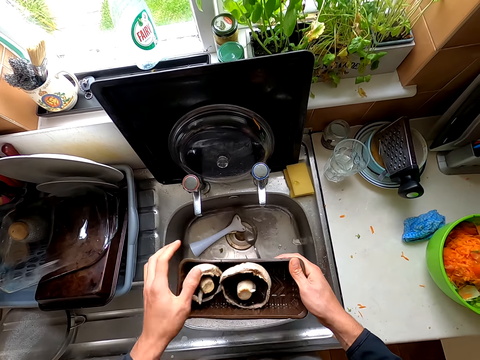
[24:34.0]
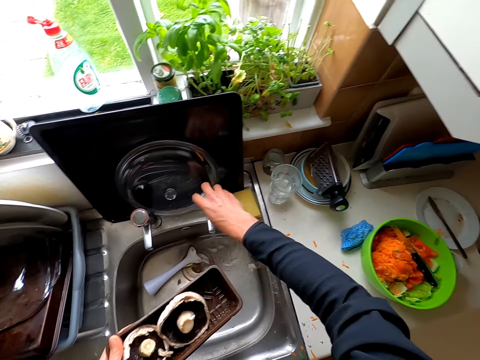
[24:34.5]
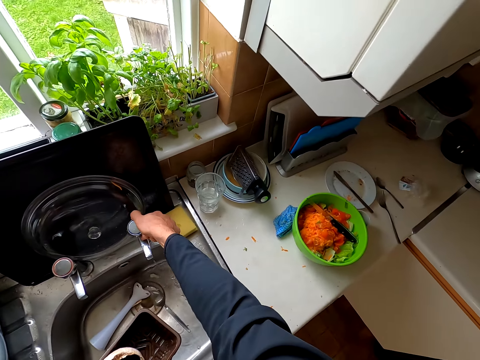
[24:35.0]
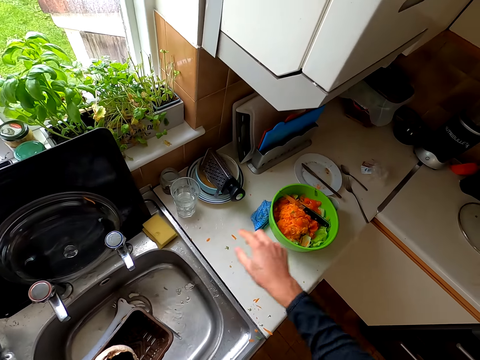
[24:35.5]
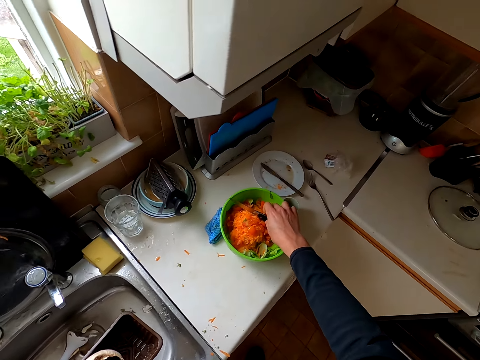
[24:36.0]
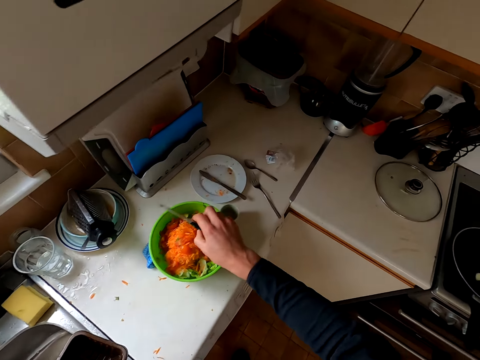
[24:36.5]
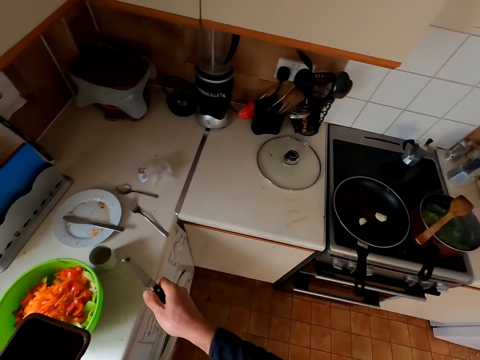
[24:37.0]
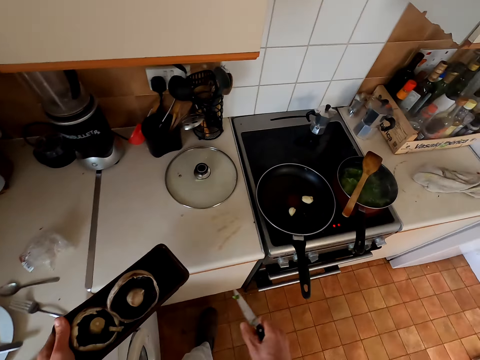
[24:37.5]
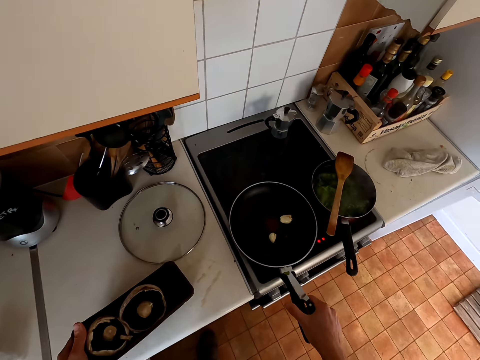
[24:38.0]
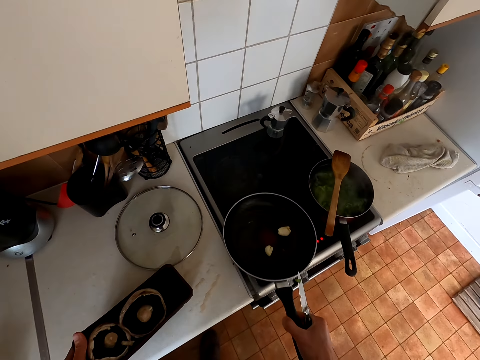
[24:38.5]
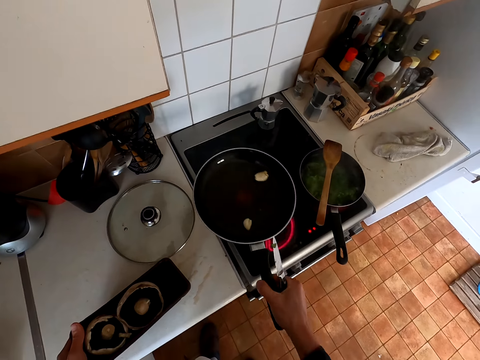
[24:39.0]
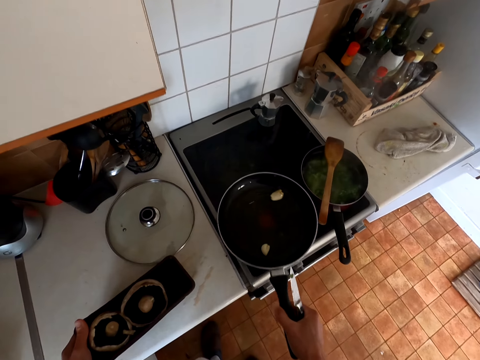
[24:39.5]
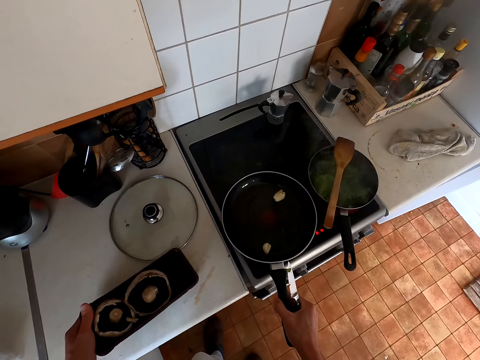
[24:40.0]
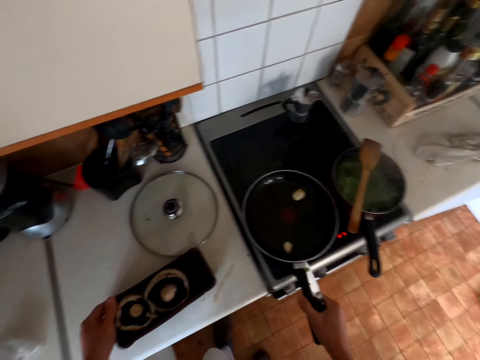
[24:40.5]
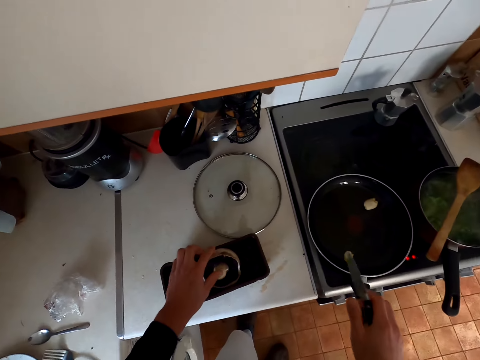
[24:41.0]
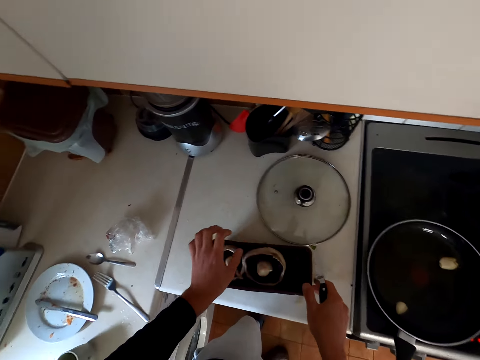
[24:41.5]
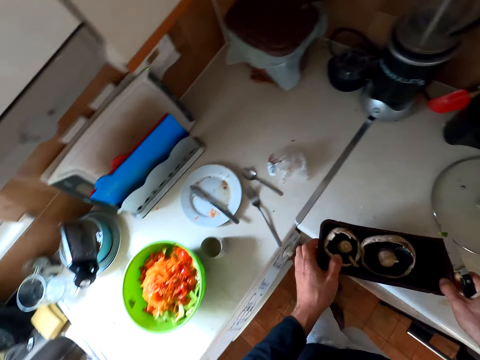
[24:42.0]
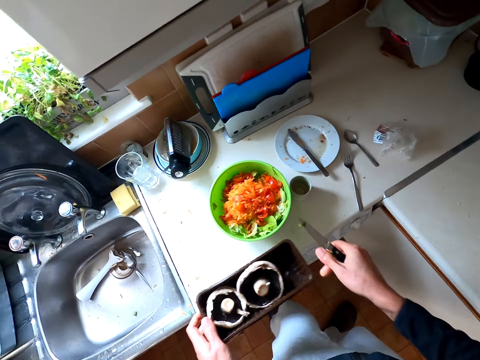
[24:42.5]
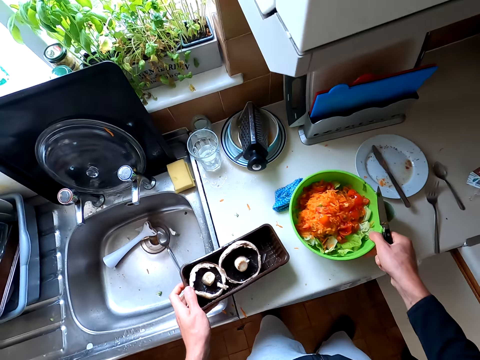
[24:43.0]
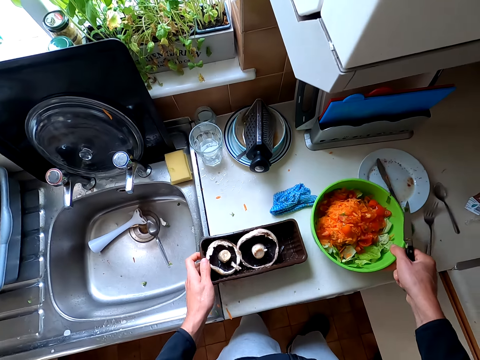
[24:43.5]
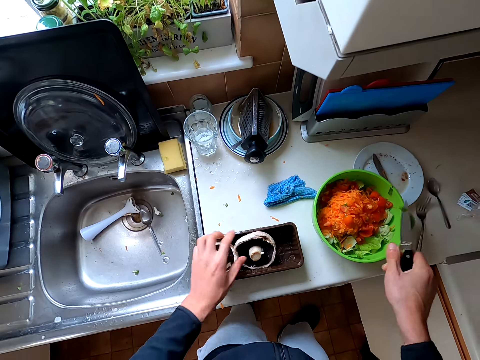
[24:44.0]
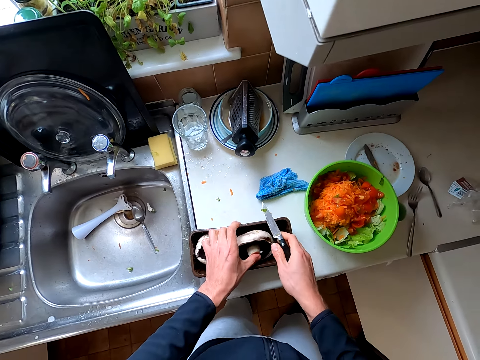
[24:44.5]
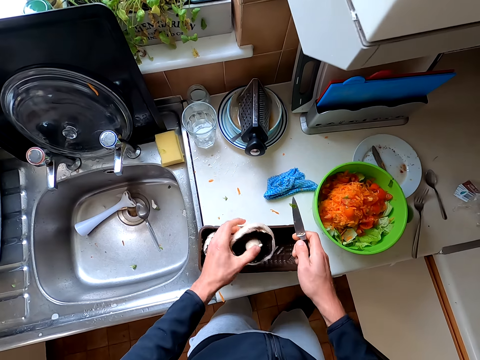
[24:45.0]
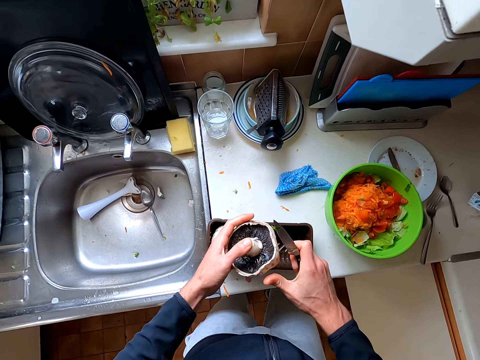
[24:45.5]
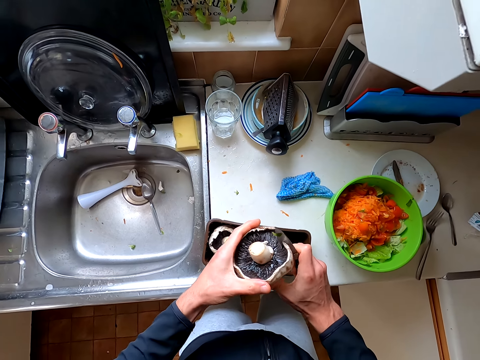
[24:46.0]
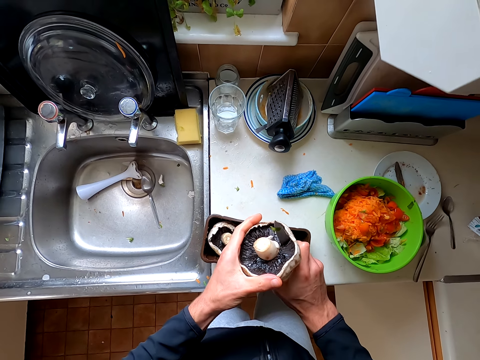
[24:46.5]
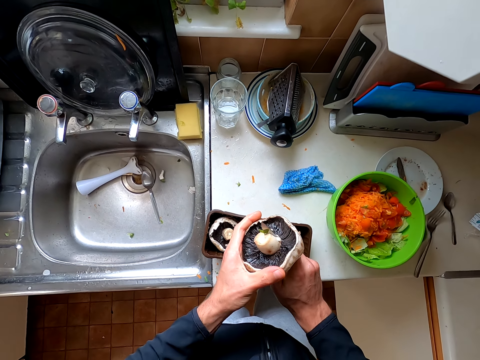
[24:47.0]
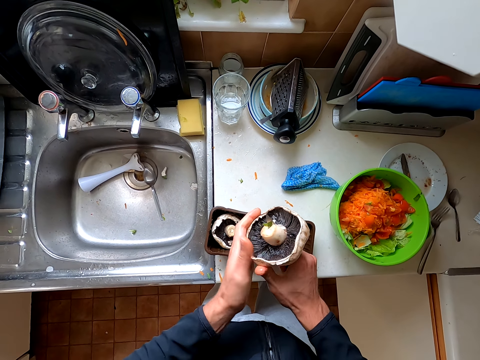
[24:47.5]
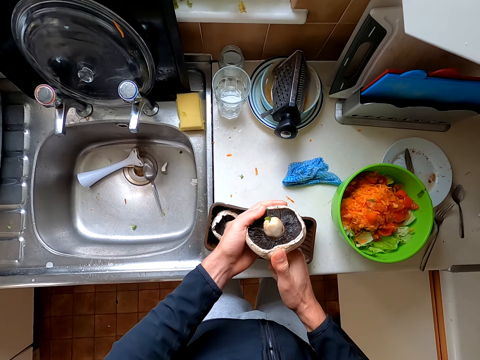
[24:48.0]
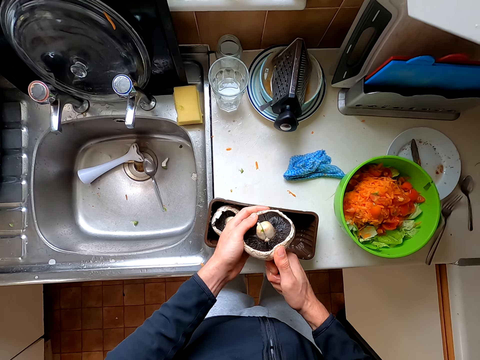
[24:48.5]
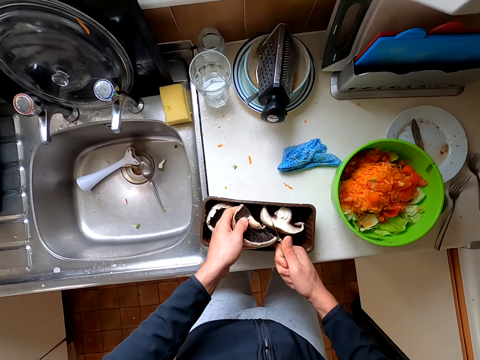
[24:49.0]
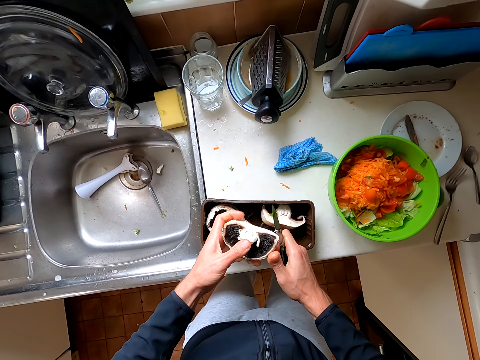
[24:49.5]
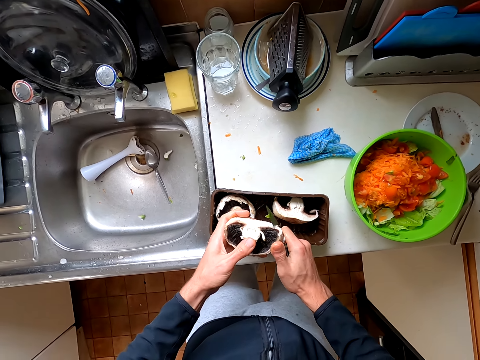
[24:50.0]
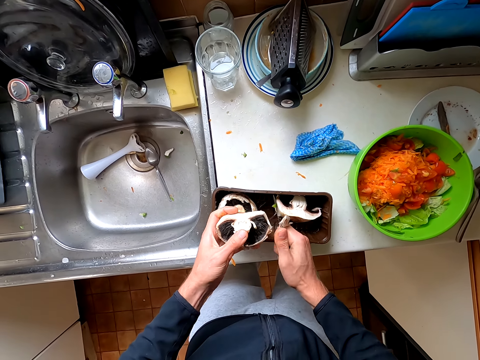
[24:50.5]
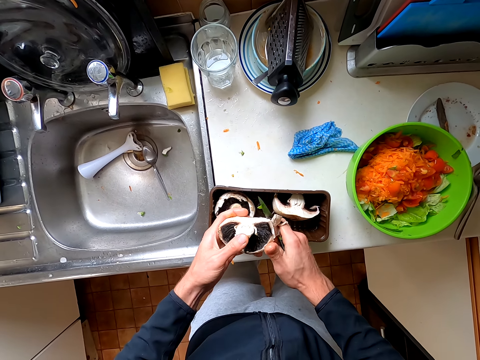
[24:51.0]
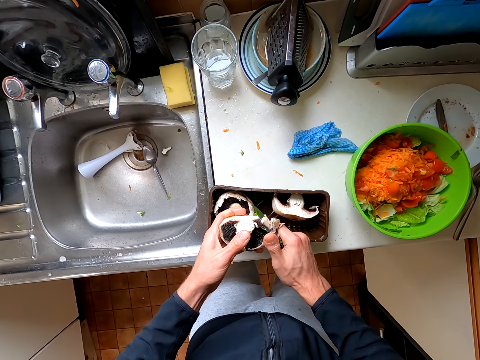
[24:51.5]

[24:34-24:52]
The camera wearer puts the mushroom on the small tray. They close the tap. They take a knife. They hold the knife. They put the container down, pick up the container. They hold the pan. They shake the pan. They put the pan on the cooker. They pick up the small tray. They put the small tray down. They hold the knife. They hold the mushroom. They cut the mushroom into pieces.

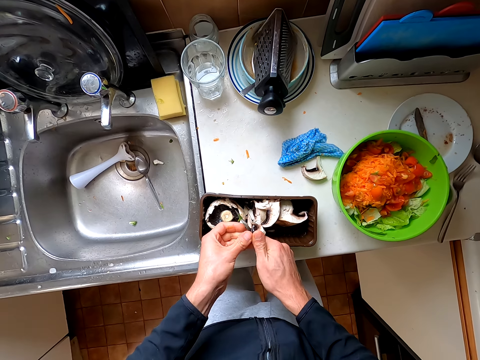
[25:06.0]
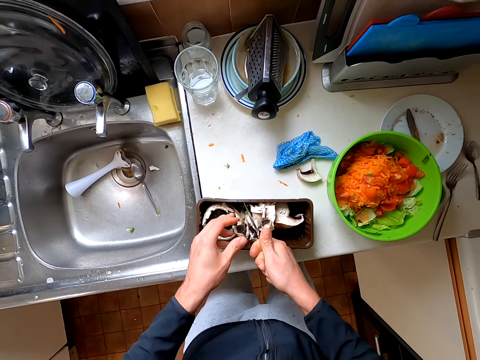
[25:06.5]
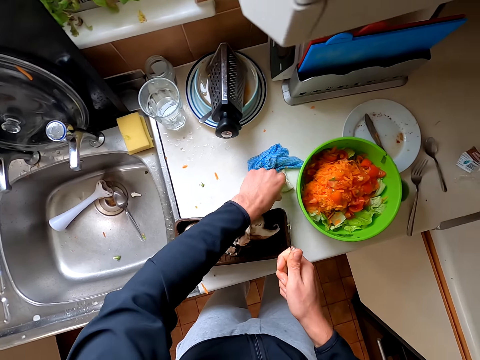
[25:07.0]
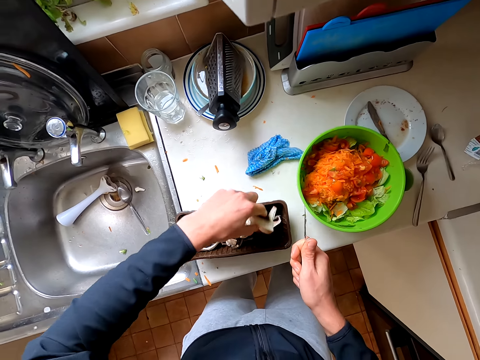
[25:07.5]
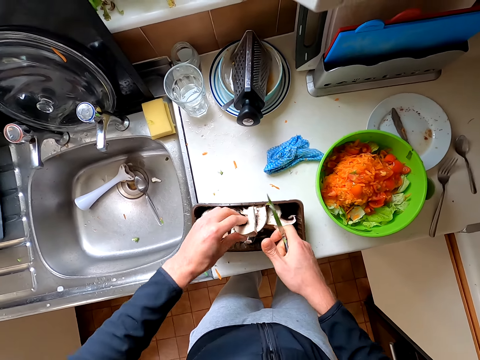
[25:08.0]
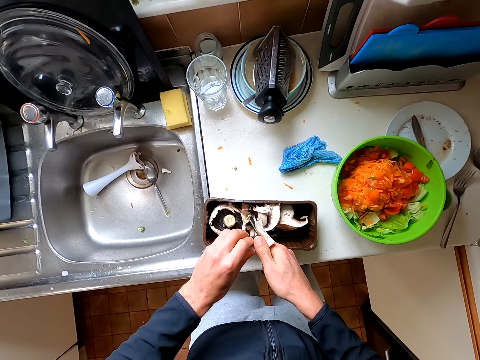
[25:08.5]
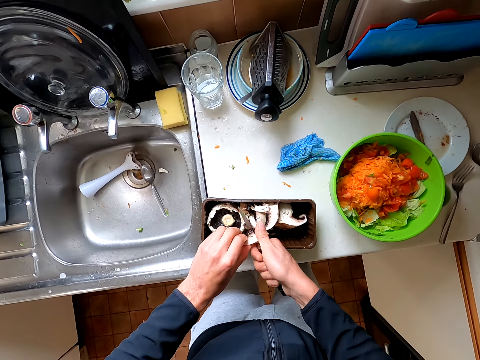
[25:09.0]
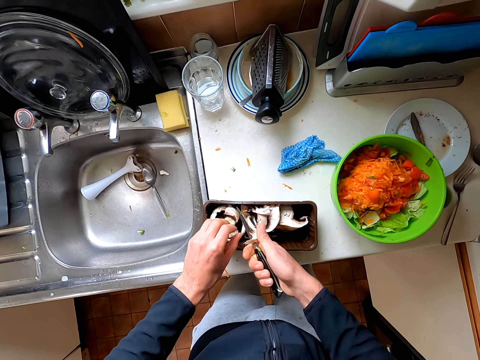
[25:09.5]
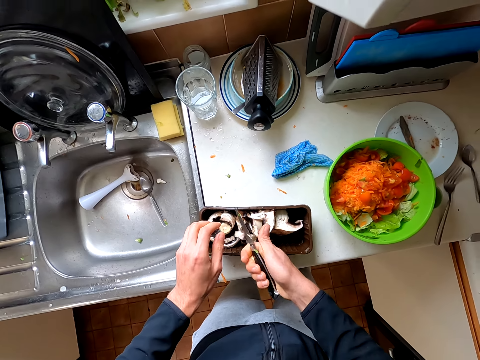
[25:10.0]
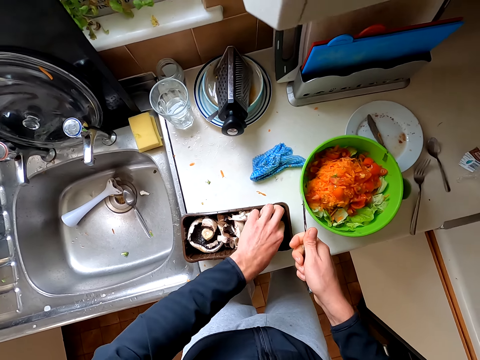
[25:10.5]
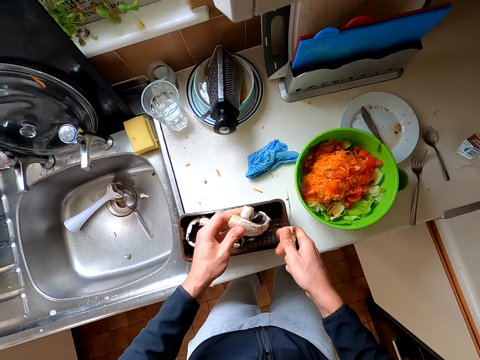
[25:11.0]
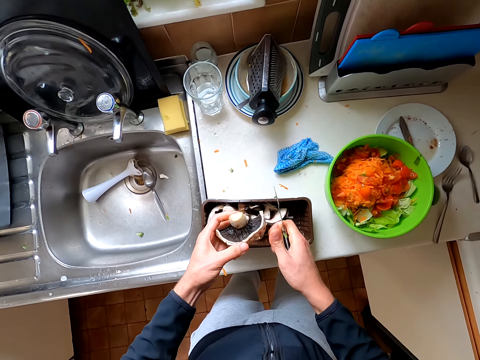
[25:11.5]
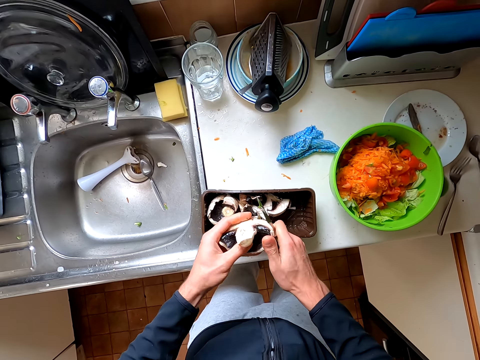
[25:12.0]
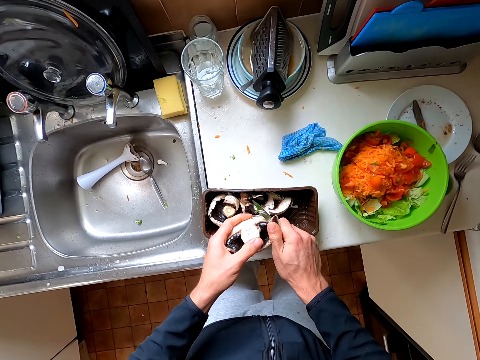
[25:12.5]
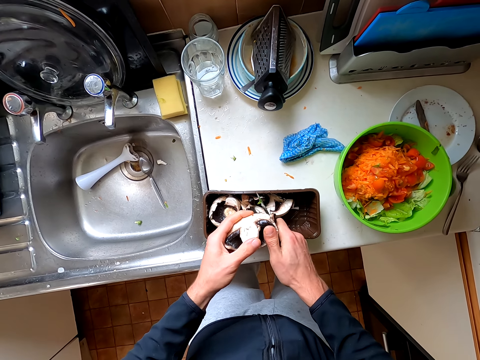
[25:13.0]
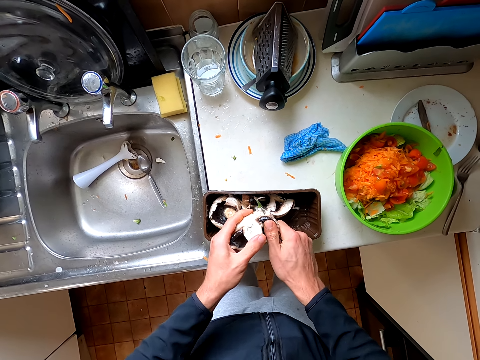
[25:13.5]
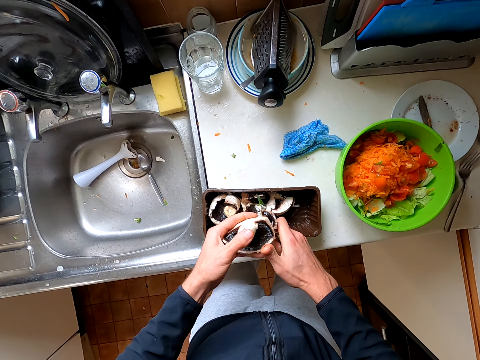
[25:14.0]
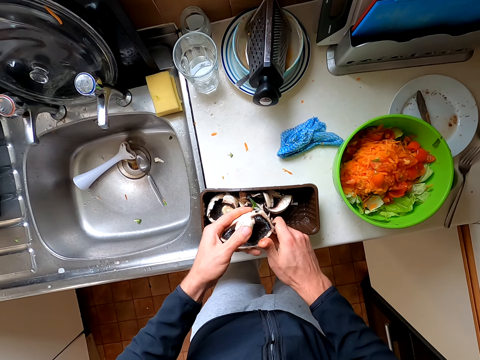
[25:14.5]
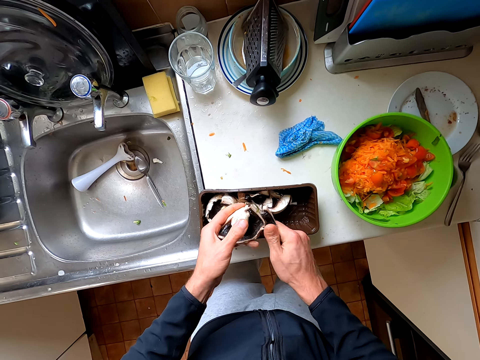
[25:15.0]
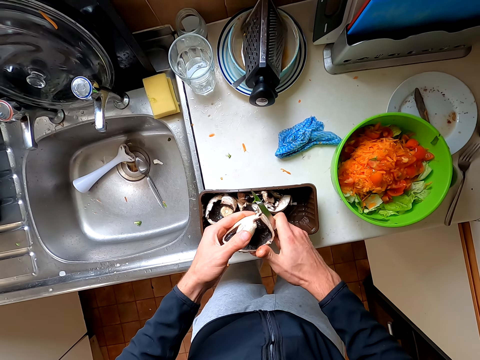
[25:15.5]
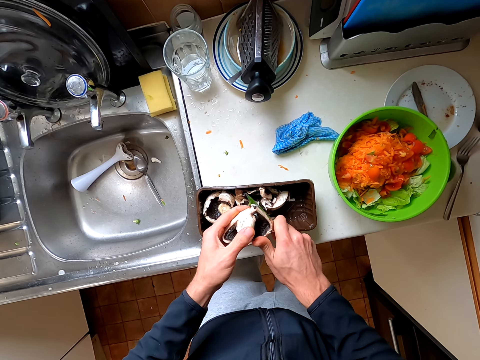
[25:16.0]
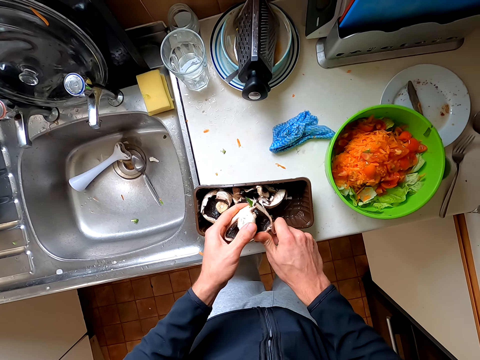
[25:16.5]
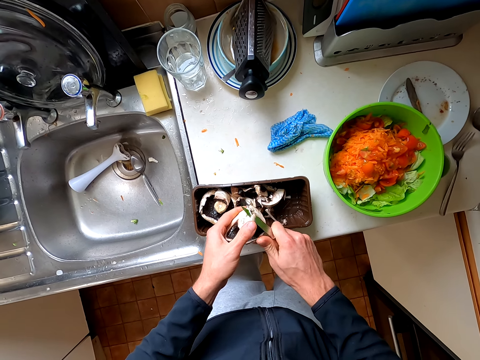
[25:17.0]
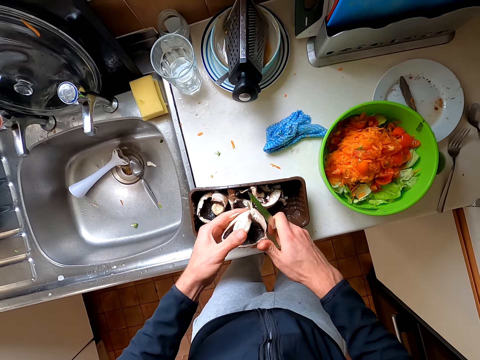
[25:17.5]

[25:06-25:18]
The camera wearer picks up the piece of mushroom. They put the piece of mushroom in the small tray. They cut the mushroom into pieces. They pick up the mushroom. They cut the mushroom into pieces.
